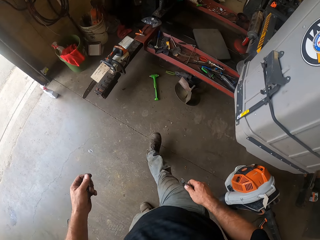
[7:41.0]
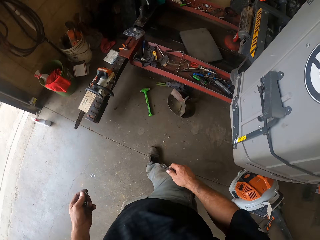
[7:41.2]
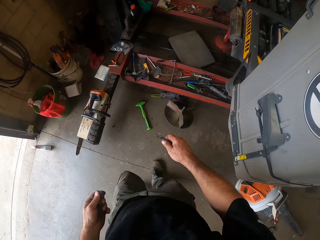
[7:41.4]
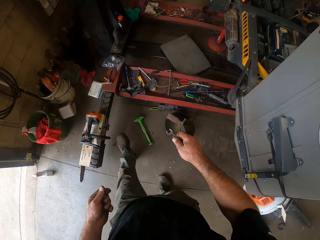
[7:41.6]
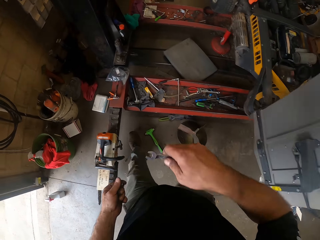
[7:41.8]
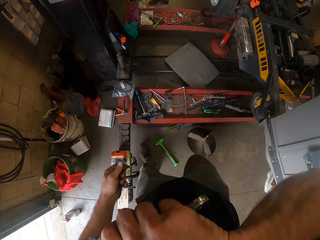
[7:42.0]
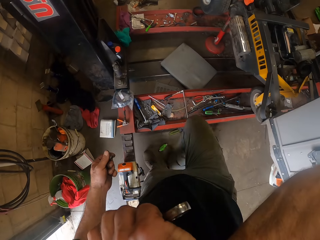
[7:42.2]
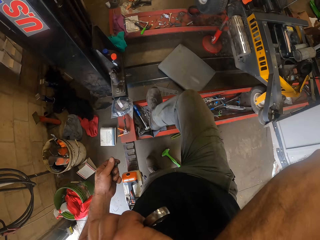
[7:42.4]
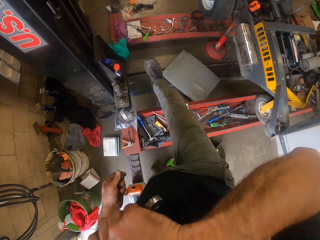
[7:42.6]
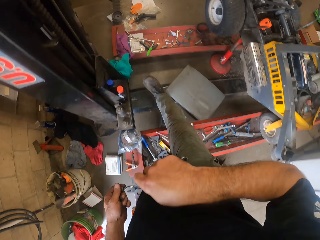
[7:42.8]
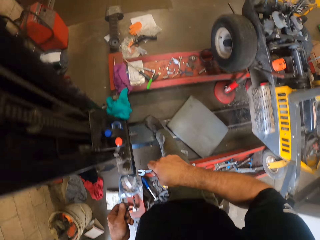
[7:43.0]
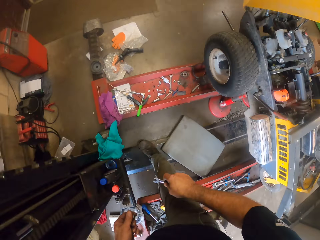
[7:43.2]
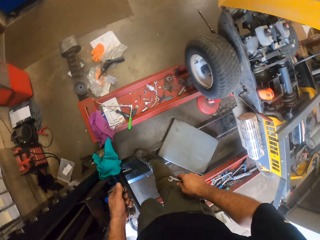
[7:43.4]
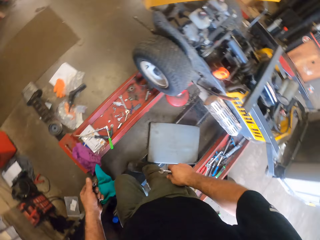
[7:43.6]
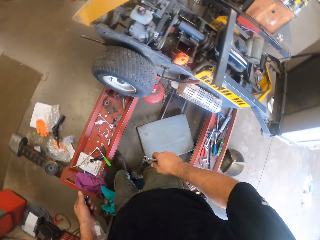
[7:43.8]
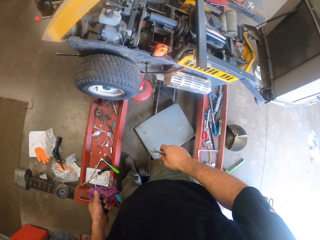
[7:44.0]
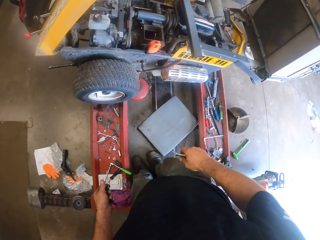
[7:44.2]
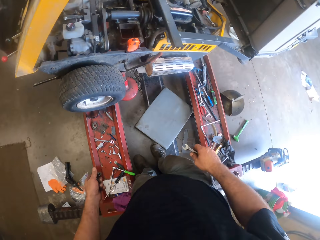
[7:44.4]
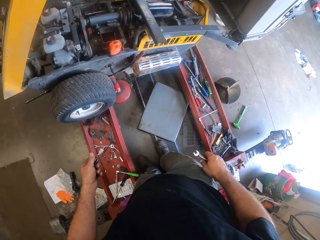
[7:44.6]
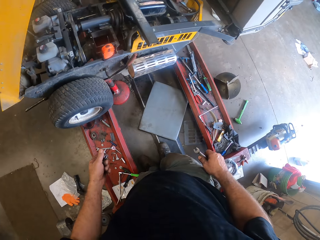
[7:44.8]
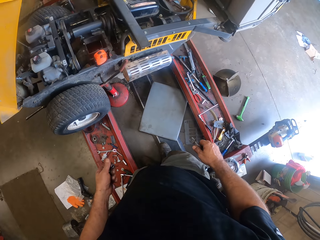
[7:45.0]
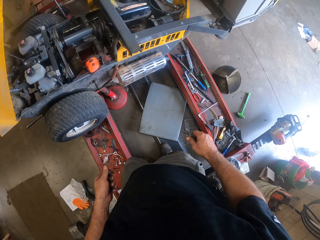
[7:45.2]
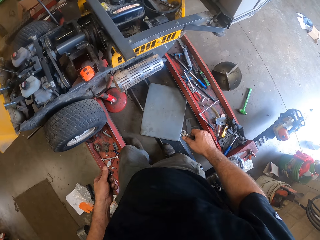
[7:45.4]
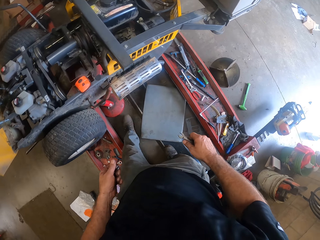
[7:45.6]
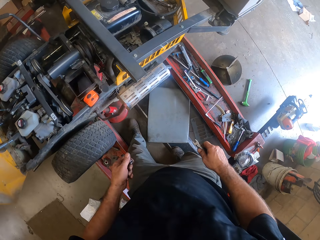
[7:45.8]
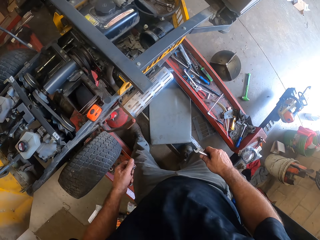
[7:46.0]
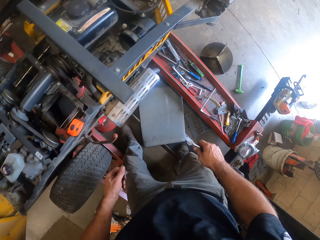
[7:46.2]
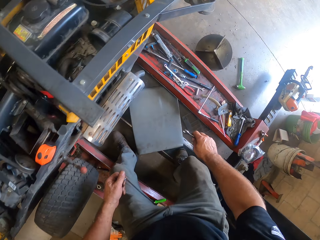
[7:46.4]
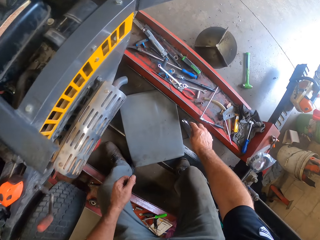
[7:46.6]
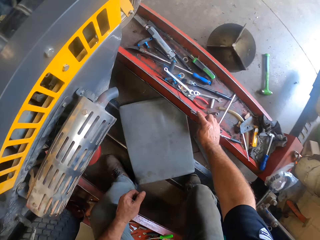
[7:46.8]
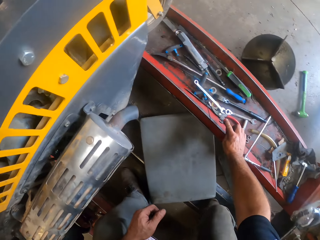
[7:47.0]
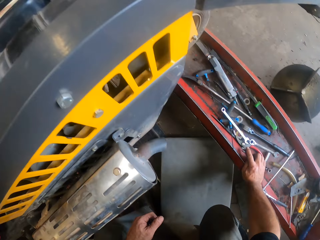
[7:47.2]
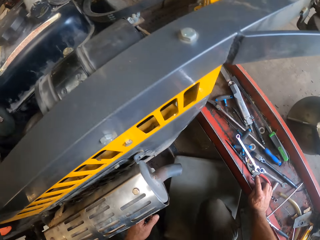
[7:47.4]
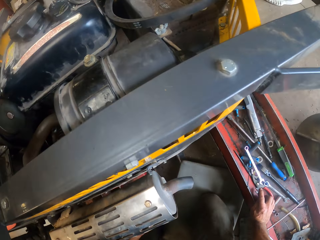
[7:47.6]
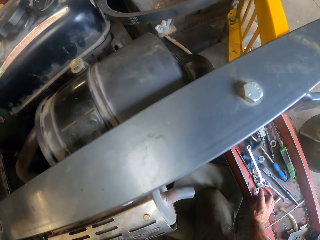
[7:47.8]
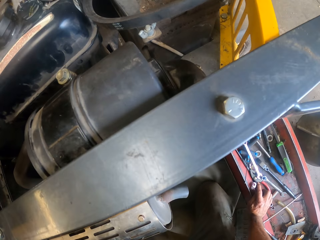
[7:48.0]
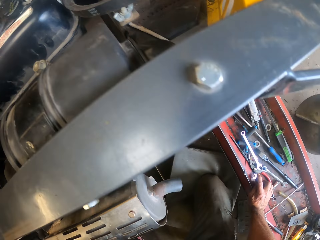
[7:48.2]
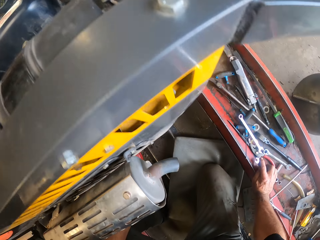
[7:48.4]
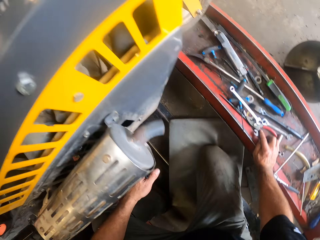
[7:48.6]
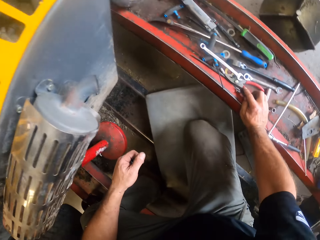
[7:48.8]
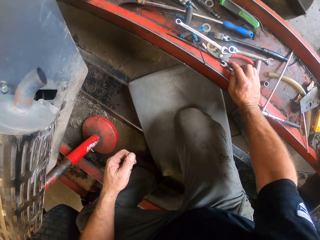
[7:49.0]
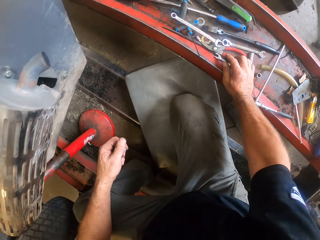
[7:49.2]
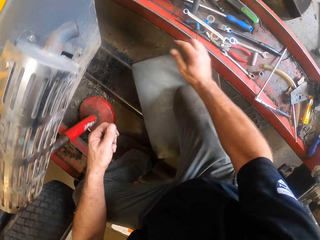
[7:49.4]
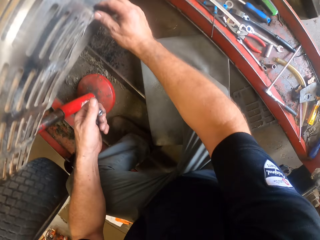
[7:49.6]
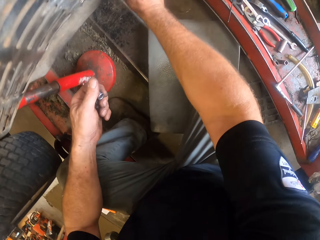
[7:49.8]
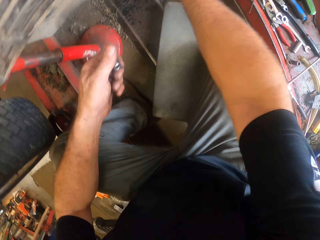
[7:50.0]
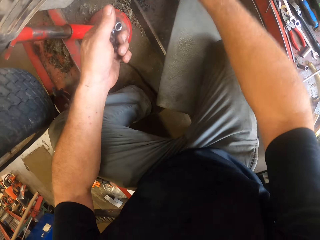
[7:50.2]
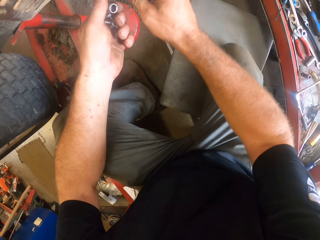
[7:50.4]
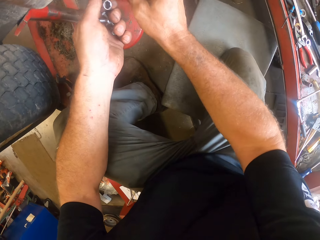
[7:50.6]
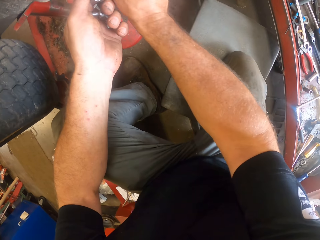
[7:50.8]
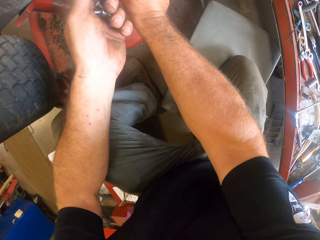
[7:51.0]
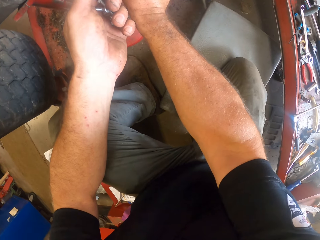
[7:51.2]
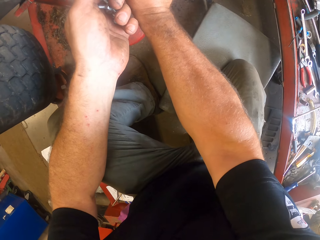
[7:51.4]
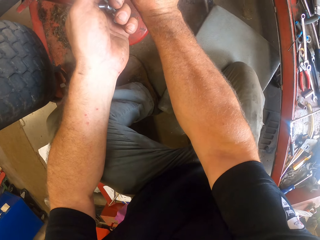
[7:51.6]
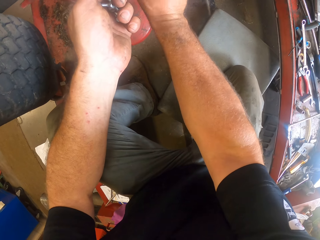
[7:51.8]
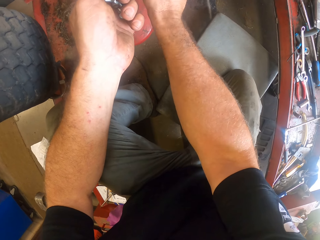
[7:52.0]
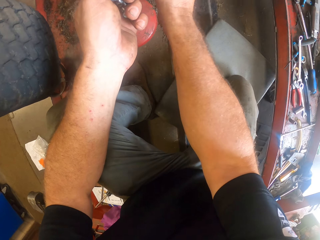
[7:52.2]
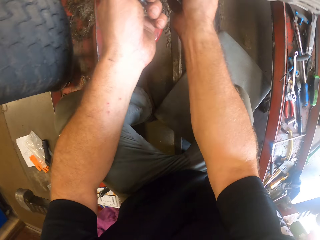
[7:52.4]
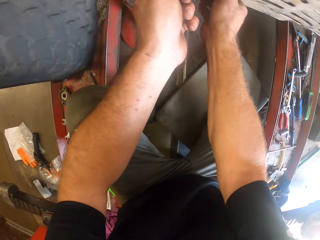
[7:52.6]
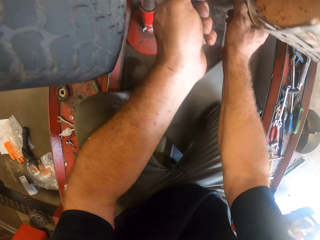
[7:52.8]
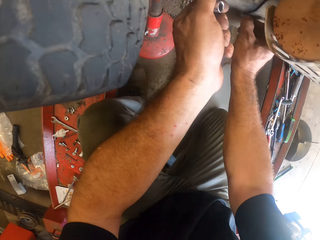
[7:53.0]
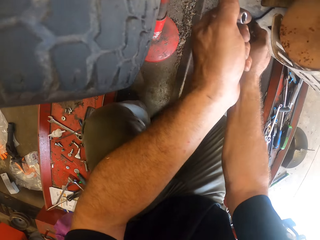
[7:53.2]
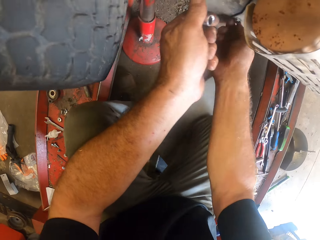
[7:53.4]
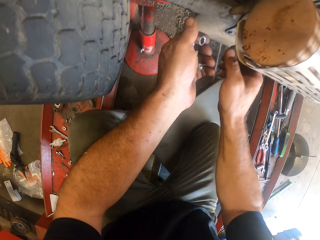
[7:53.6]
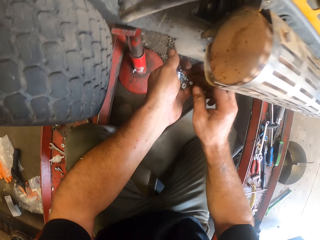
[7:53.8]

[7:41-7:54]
The camera wearer wipes his face. He drops the spanner on the rail with his right hand. He adjusts some screws on the lawn mower with his hands.

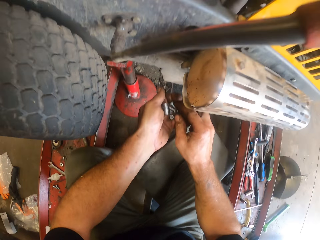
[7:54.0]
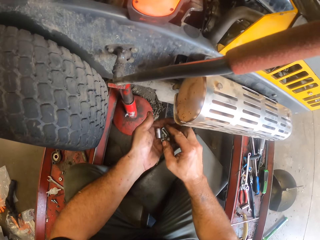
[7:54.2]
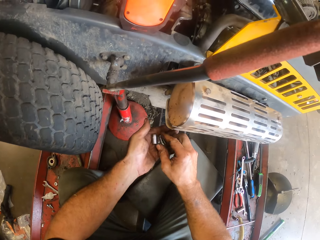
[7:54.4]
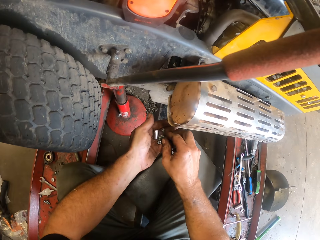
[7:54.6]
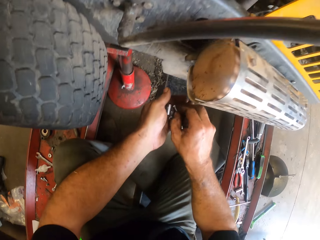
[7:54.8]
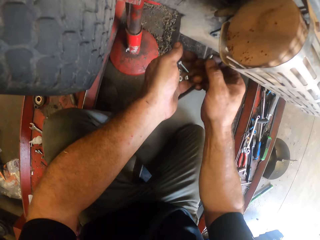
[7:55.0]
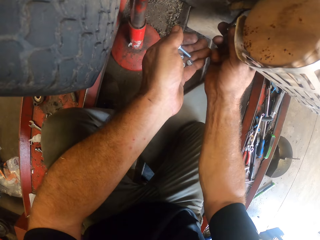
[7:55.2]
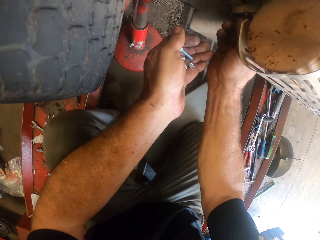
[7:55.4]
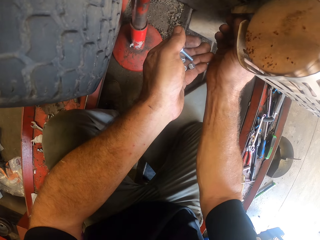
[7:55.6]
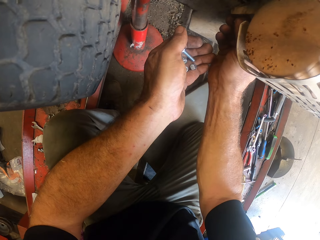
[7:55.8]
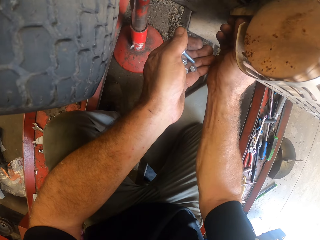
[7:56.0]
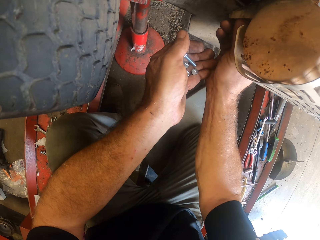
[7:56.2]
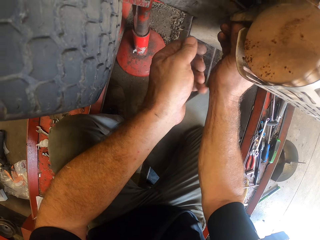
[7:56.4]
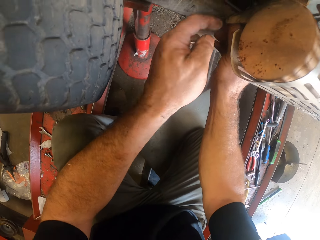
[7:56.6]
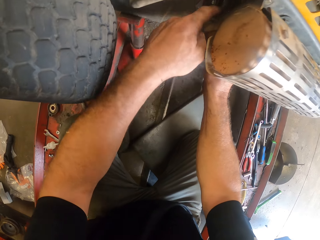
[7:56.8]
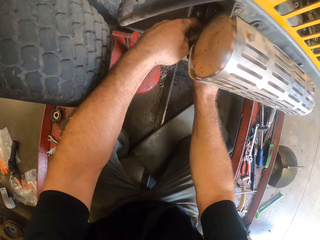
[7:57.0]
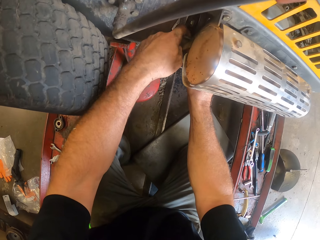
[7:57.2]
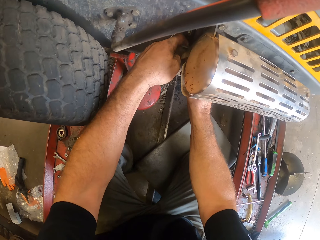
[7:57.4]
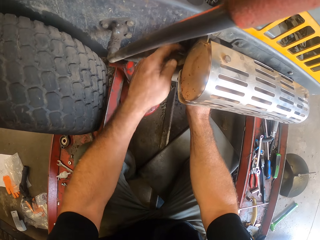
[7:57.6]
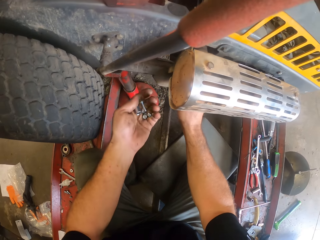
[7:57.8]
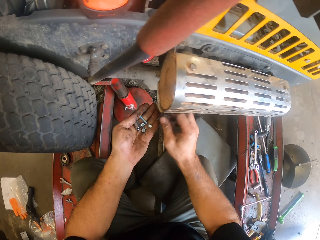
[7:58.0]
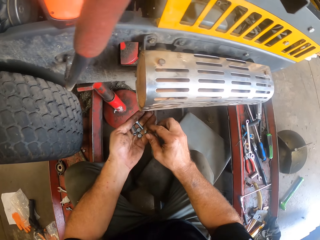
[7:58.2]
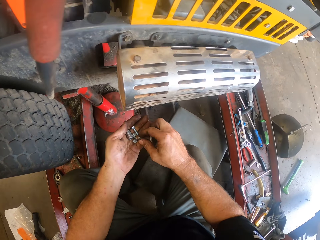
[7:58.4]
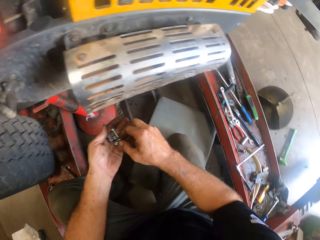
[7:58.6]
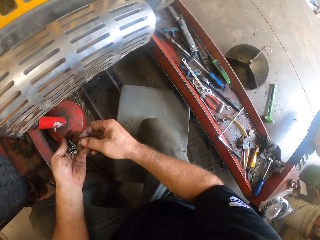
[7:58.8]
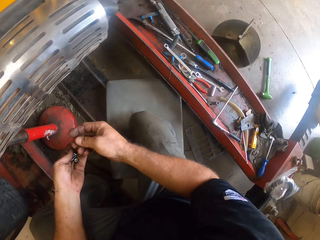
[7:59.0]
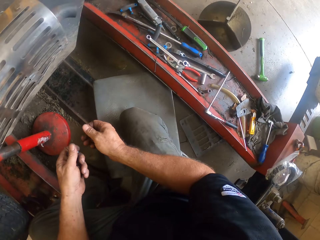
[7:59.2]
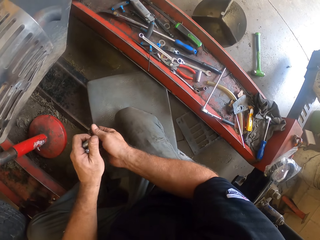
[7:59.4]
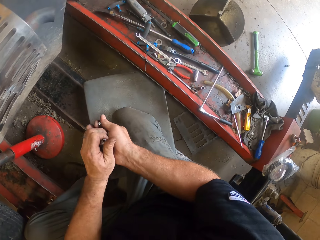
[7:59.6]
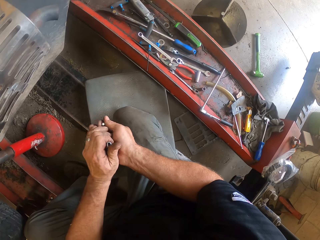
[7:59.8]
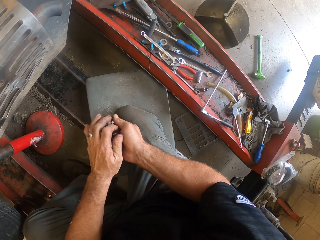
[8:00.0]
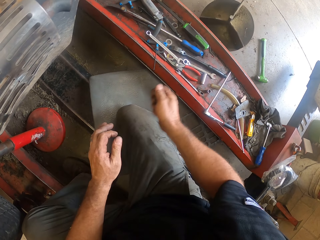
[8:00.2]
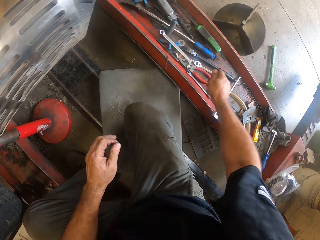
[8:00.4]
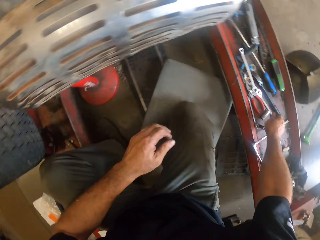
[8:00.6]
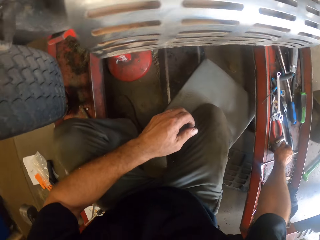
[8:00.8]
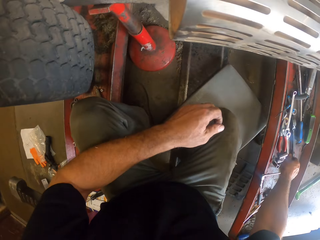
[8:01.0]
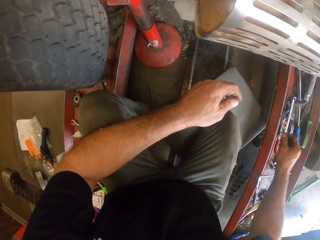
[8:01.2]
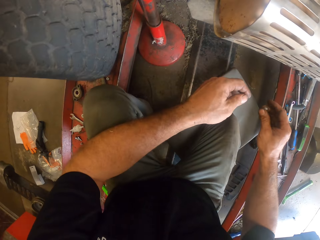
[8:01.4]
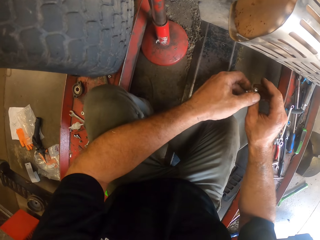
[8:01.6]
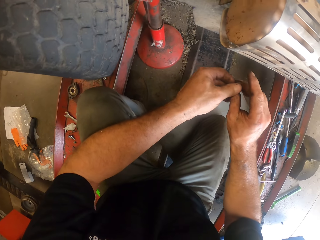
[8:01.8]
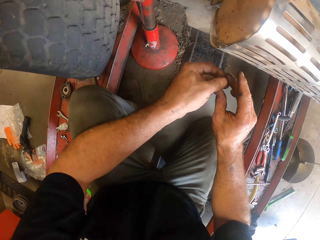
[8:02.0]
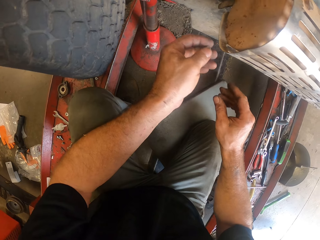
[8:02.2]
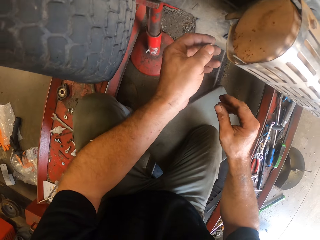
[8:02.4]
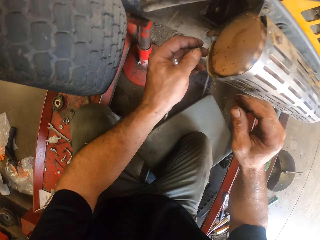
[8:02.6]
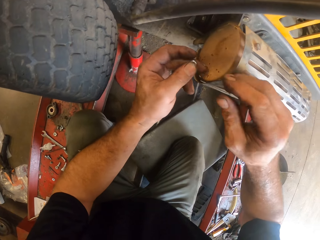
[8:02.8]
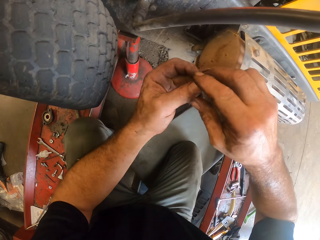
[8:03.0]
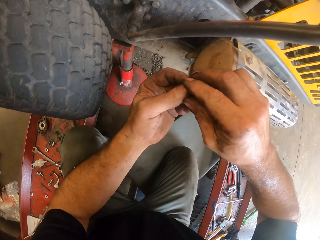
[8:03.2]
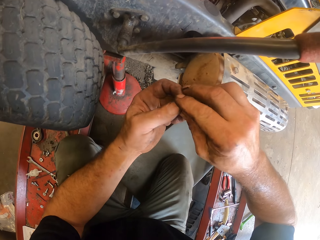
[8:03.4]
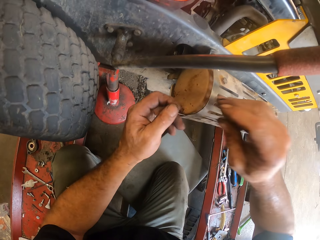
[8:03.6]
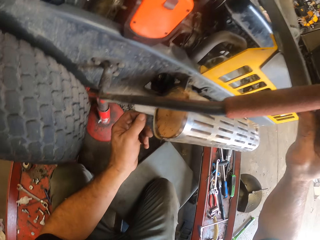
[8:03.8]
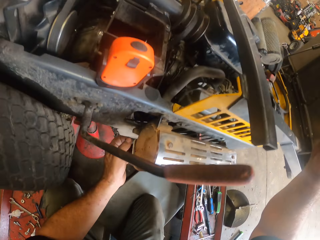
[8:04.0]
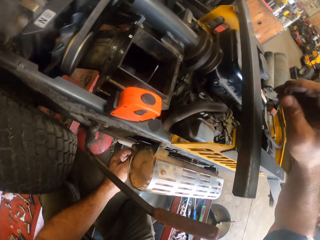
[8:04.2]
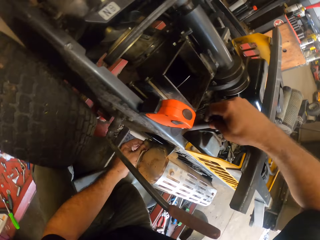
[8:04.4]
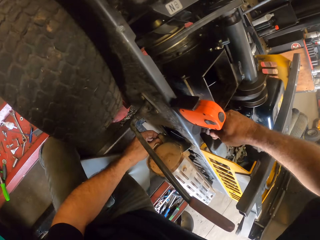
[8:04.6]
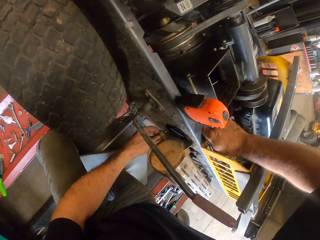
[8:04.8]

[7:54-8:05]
The camera wearer pours the nuts in his left hand to his right hand. He pours the drill bit in his left hand to his right hand. He pours the bolts in his left hand to his right hand. He pours some of them on the rail with his right hand. He fixes a lawnmower.
